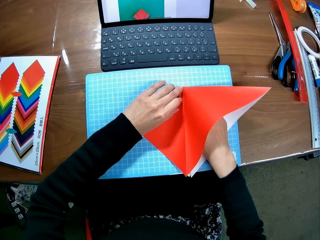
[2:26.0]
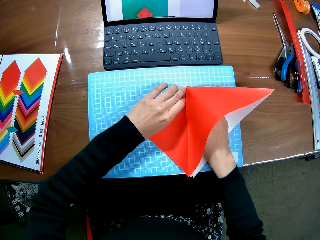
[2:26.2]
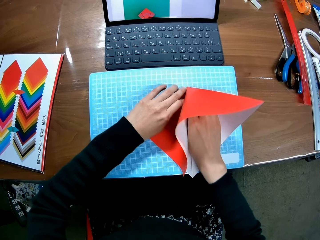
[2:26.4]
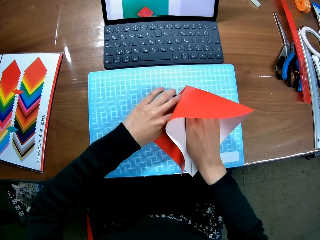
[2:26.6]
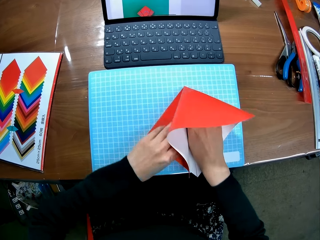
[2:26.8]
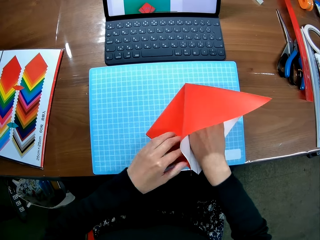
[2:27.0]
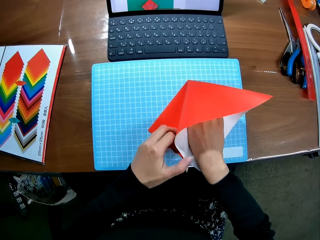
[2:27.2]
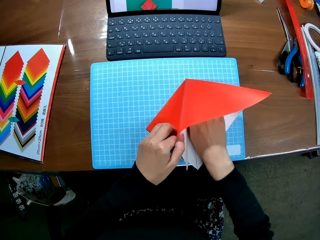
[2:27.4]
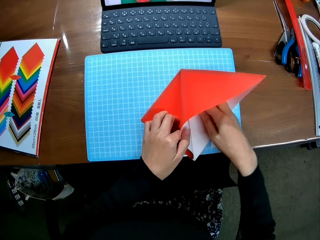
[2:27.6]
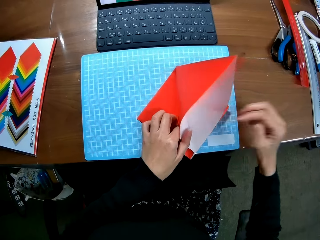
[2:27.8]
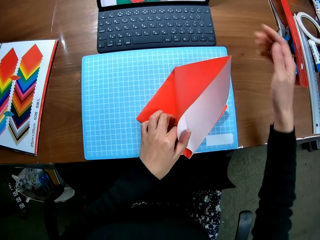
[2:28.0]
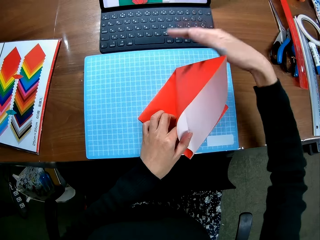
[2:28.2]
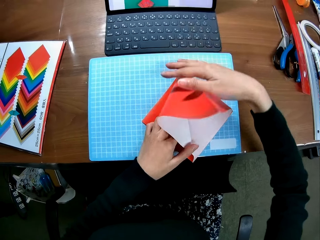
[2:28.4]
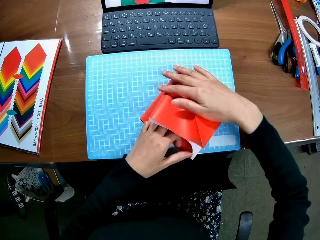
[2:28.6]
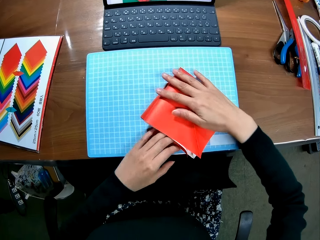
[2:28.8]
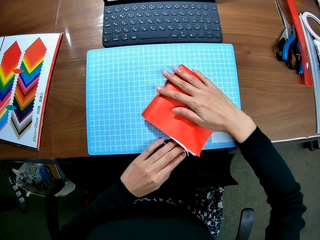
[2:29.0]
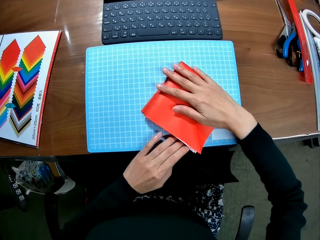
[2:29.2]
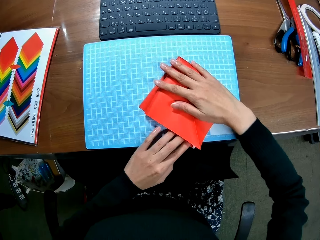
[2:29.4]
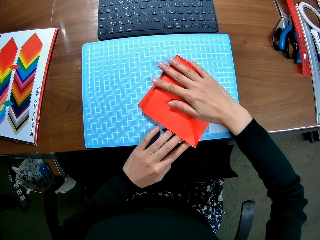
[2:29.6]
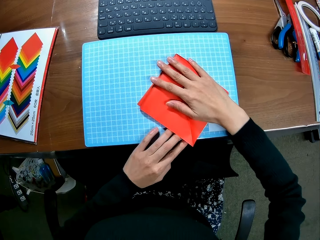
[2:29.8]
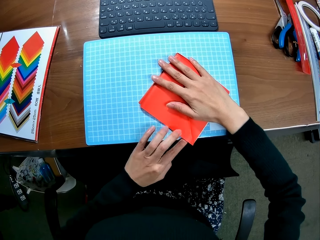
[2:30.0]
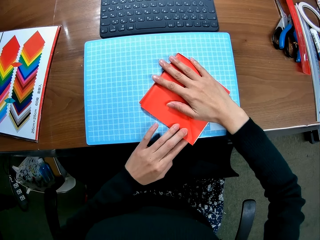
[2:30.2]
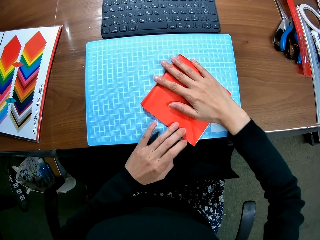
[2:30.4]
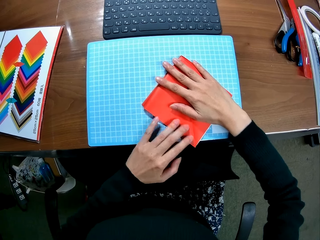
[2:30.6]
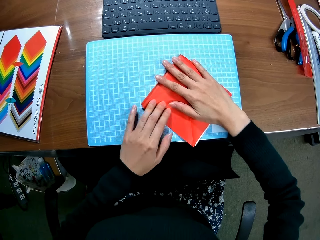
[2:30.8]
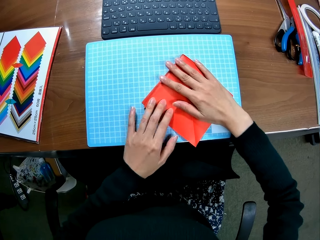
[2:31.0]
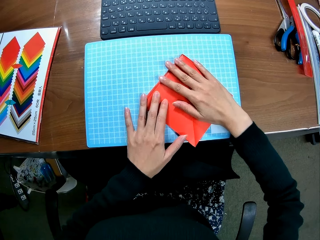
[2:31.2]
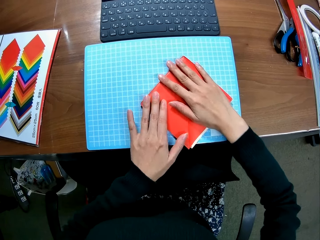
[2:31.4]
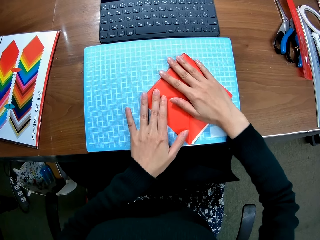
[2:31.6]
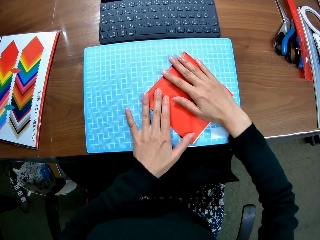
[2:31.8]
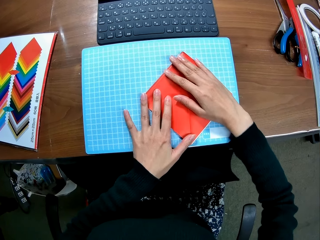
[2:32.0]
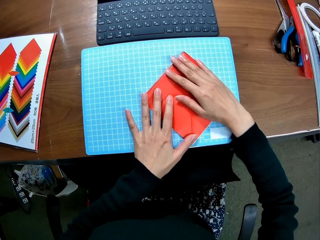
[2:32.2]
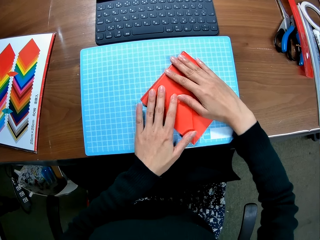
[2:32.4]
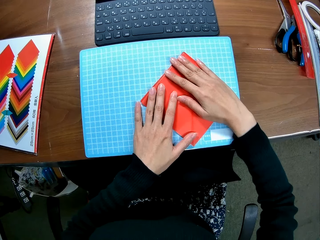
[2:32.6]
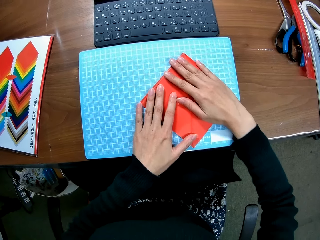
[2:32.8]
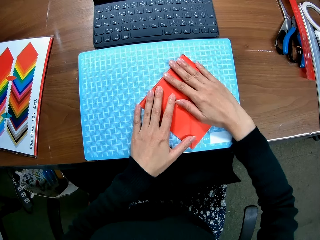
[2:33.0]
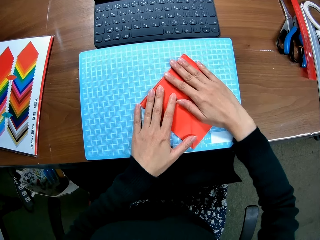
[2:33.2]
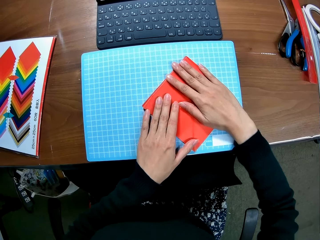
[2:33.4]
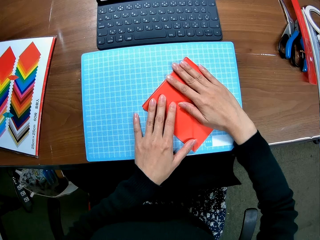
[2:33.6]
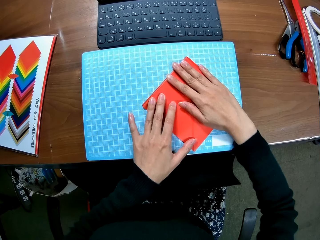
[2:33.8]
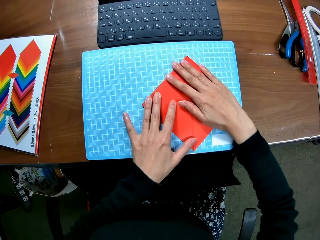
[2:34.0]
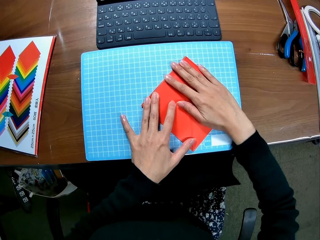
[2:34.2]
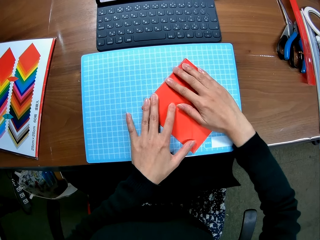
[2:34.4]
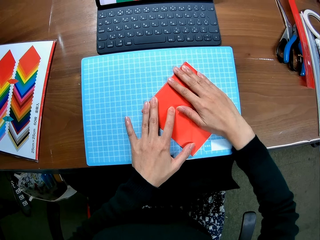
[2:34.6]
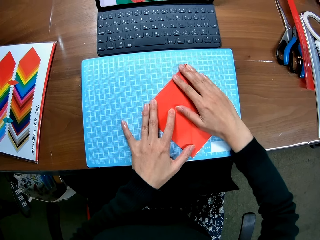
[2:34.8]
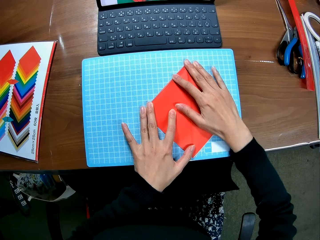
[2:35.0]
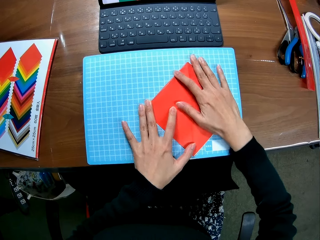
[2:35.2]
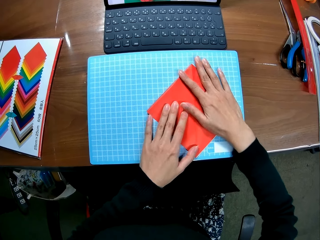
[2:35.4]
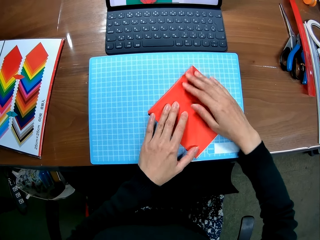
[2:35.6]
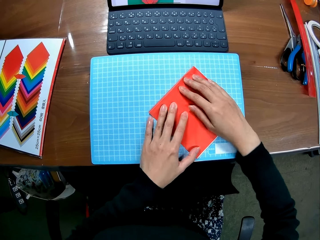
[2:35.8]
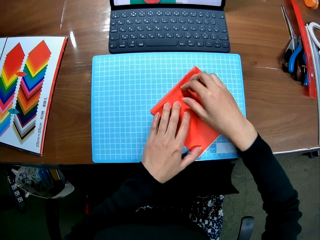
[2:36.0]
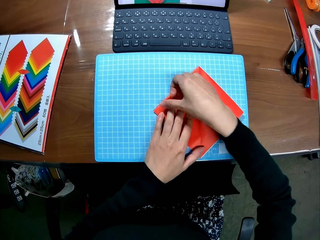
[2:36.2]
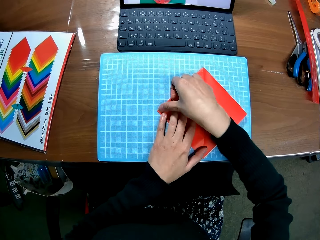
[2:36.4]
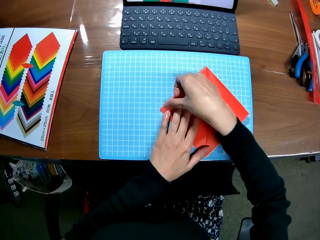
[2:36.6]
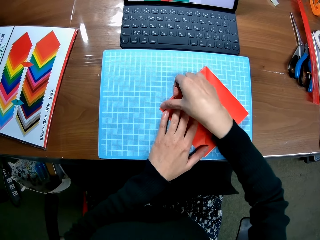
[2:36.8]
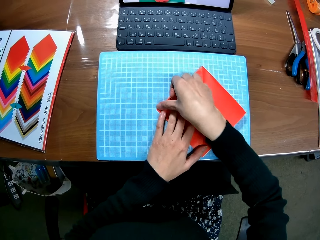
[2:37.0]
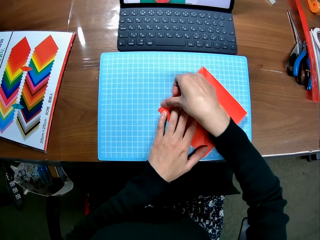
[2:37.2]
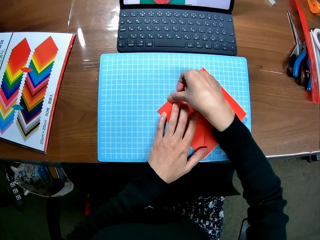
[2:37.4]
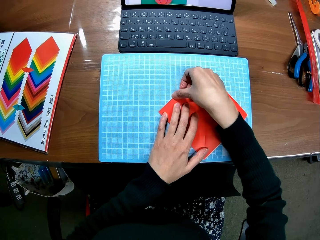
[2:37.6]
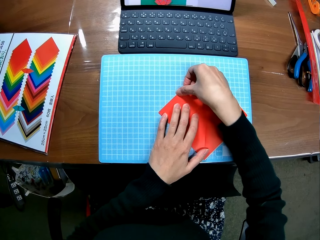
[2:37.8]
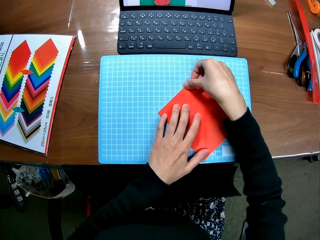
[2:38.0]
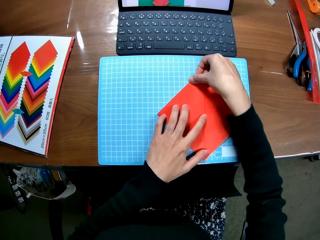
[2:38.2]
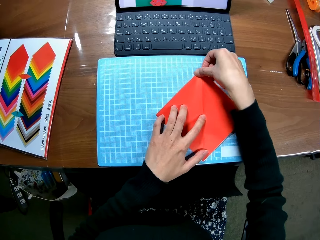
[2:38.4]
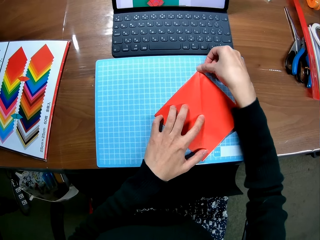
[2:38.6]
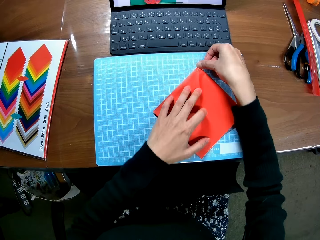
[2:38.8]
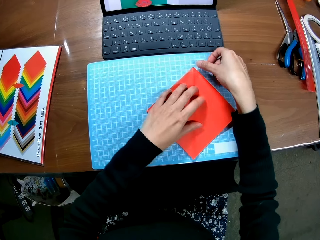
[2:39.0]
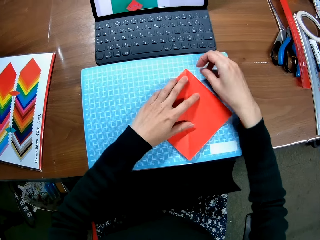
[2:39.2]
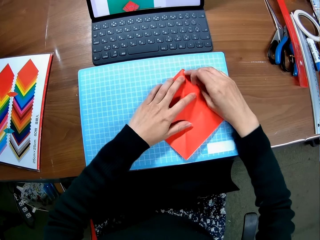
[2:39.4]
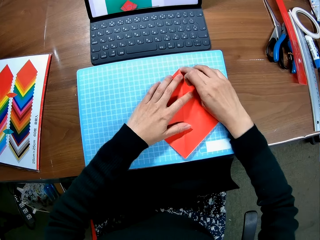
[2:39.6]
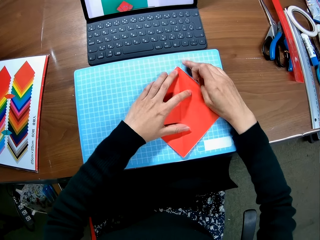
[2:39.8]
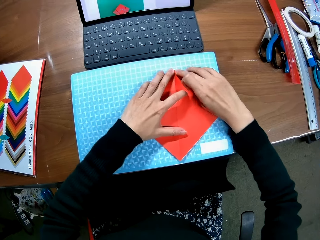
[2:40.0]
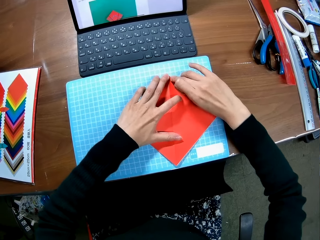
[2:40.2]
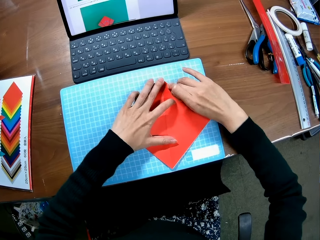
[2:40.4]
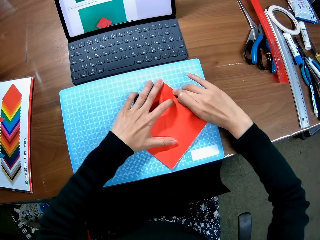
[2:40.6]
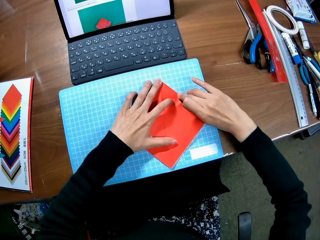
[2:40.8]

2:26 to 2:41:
The camera wearer straightens the edges of the paper piece.

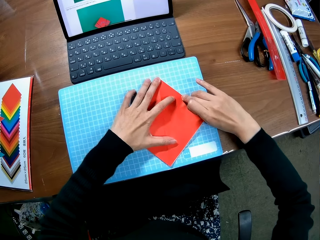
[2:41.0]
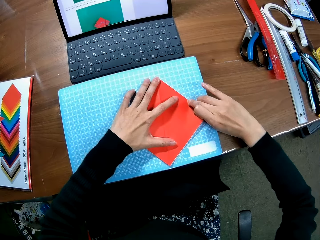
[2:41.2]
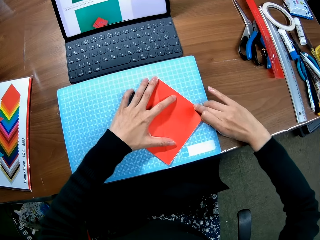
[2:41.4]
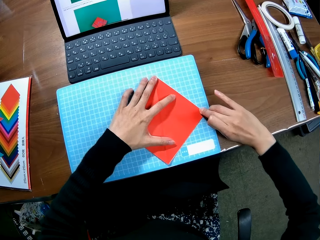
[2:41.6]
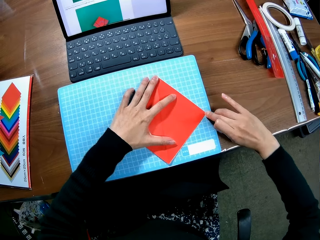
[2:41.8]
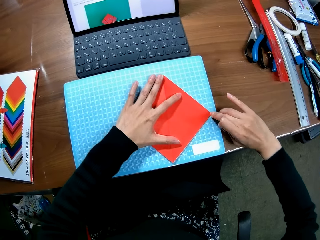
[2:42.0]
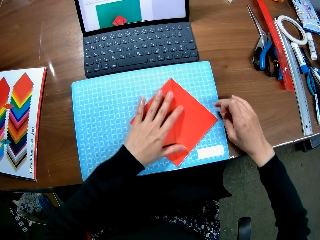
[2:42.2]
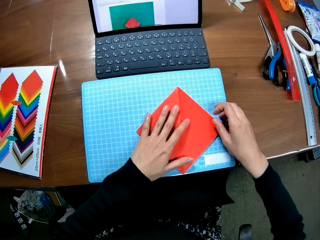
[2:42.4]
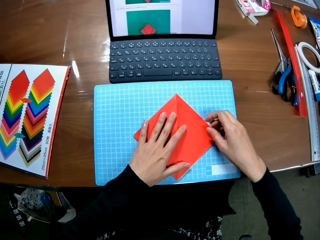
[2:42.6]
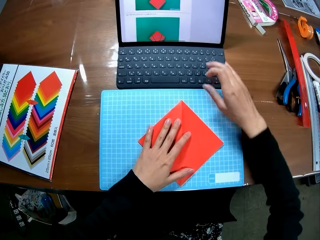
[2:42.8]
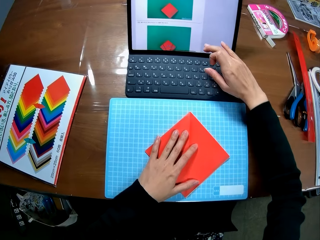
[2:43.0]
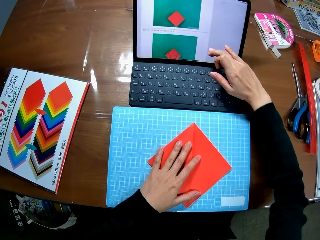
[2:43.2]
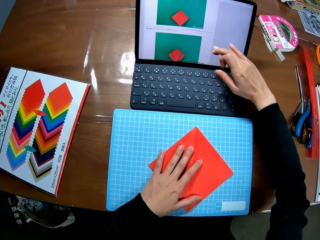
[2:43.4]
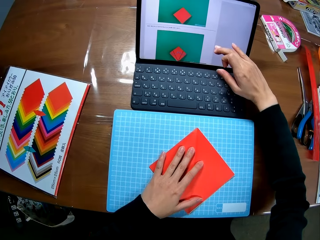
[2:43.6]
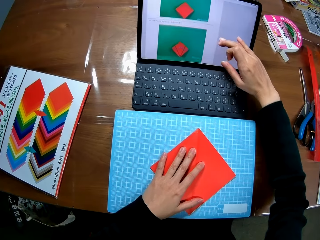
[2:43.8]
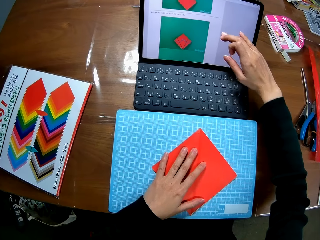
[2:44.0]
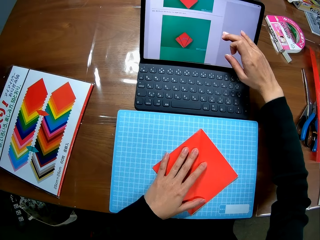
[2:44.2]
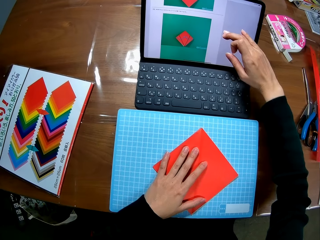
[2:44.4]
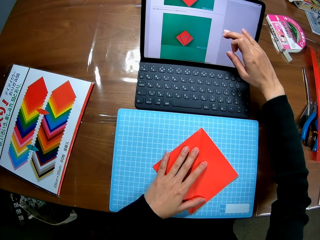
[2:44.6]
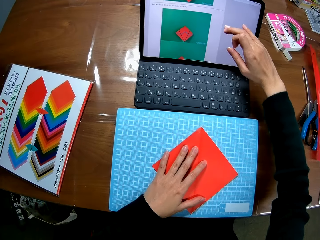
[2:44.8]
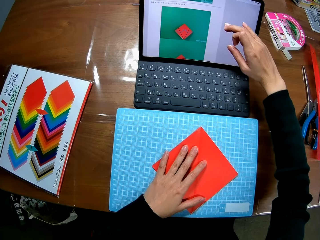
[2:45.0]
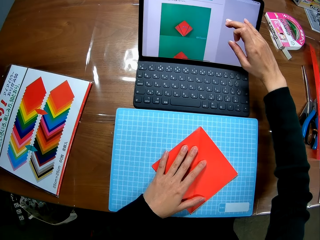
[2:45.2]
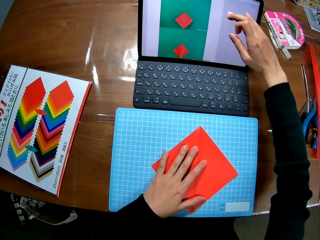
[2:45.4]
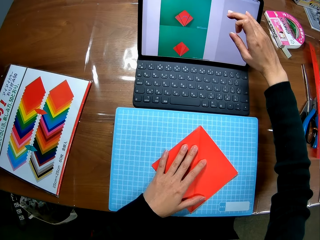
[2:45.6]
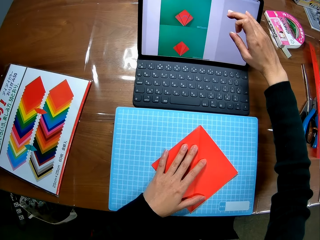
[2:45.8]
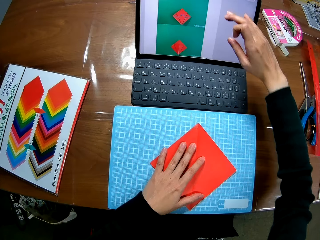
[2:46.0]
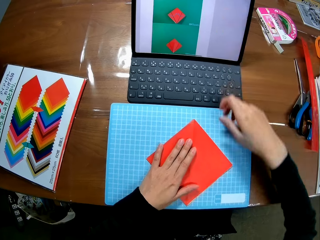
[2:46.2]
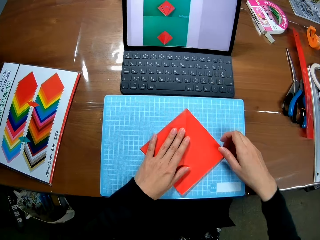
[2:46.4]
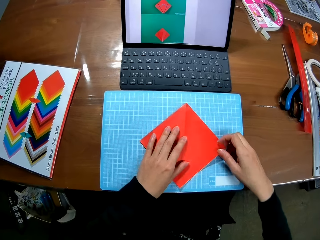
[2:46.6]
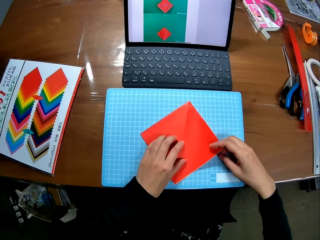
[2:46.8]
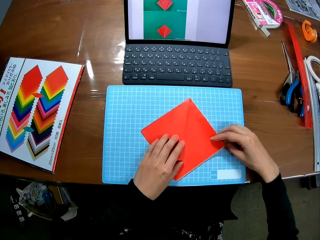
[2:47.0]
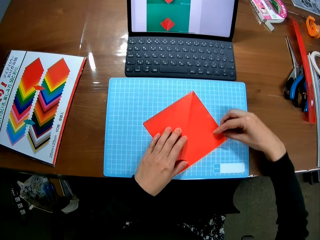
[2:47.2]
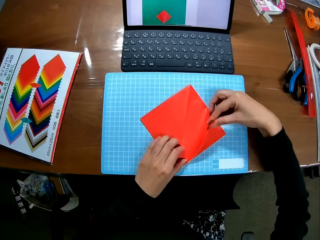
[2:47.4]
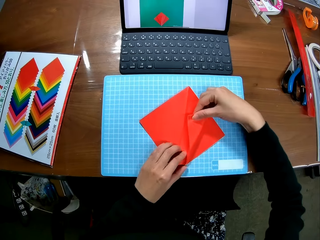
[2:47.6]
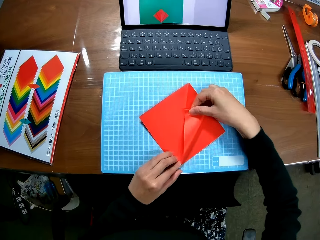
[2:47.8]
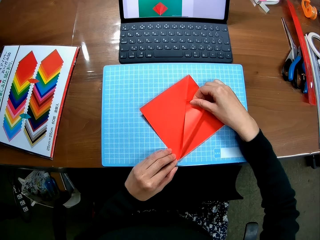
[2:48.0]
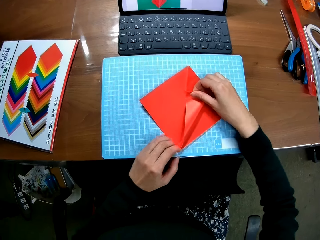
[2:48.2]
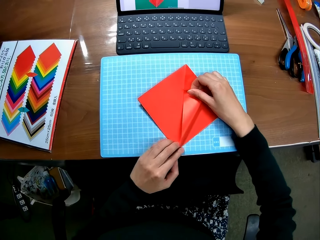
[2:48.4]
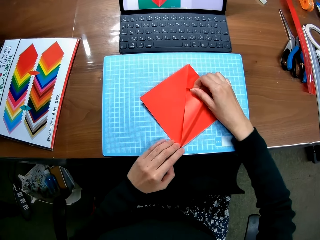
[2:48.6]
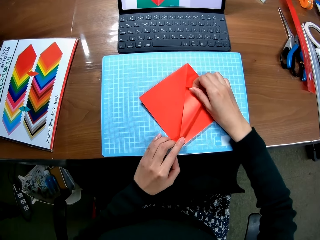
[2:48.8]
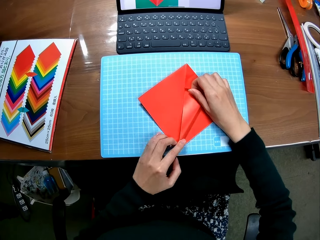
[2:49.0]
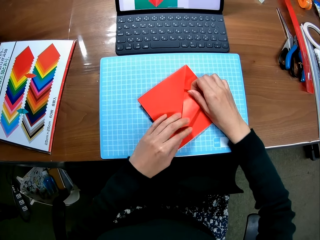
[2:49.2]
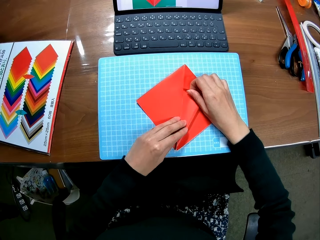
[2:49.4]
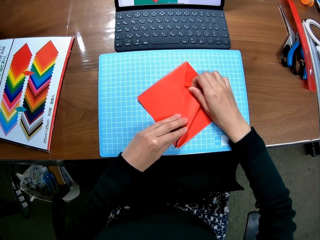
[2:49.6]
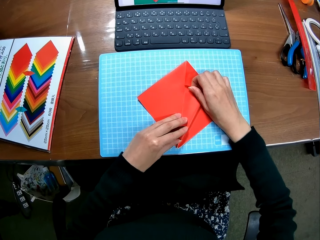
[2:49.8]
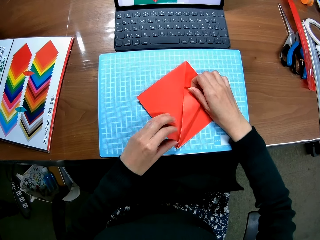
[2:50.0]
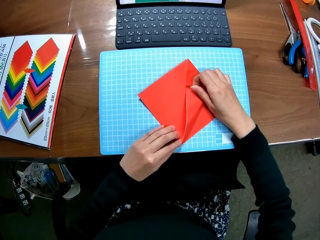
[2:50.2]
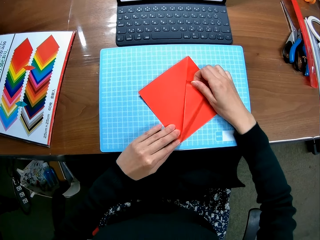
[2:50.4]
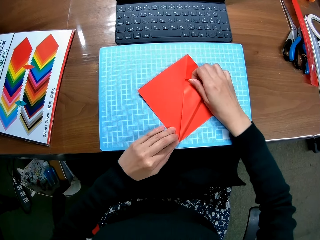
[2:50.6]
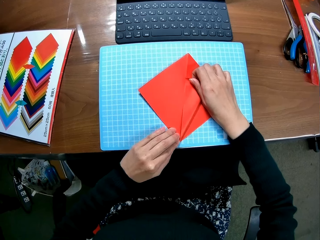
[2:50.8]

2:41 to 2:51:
The camera wearer scrolls up the screen of the laptop with her right hand. She folds the paper piece.
